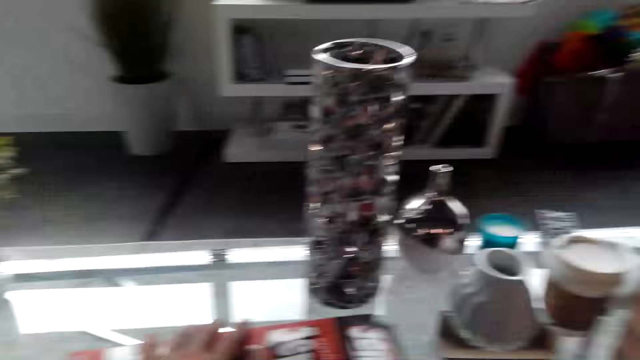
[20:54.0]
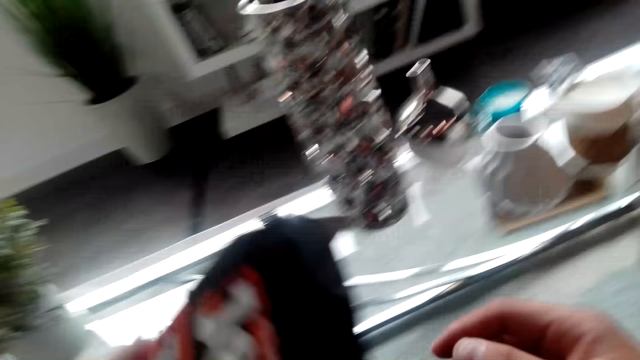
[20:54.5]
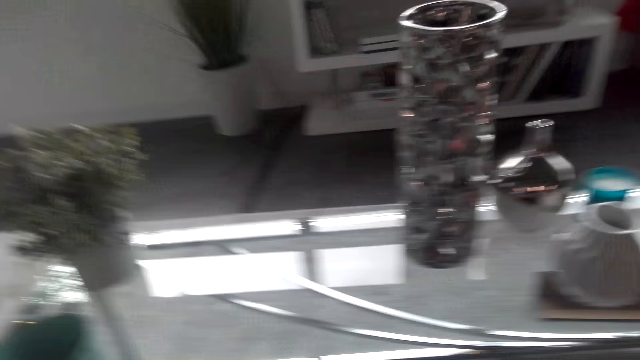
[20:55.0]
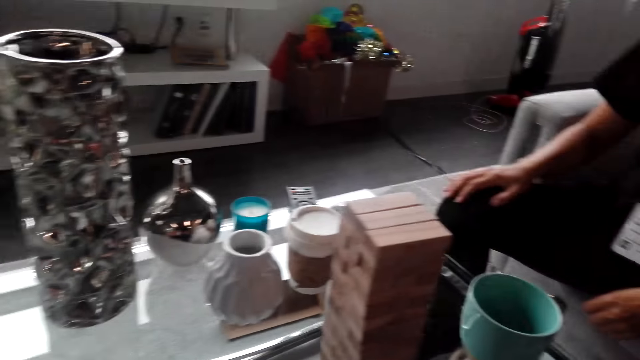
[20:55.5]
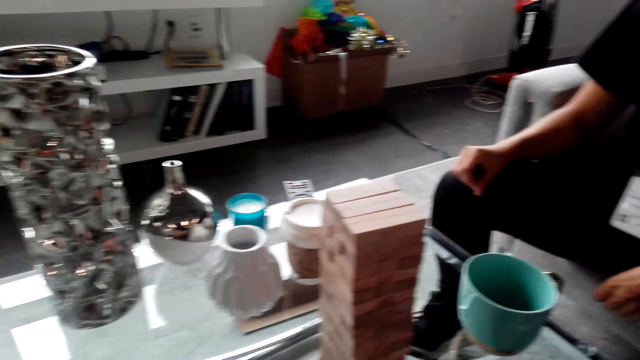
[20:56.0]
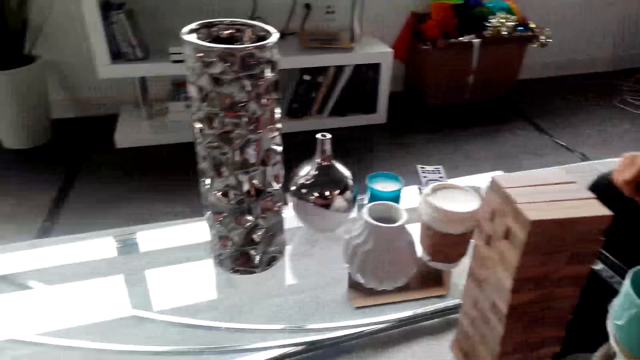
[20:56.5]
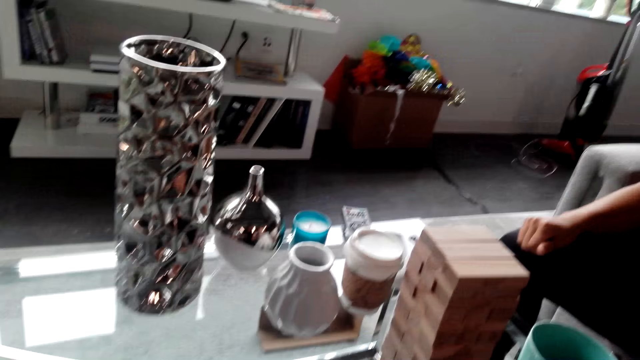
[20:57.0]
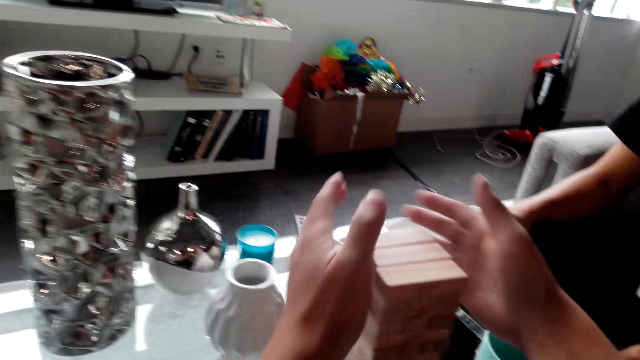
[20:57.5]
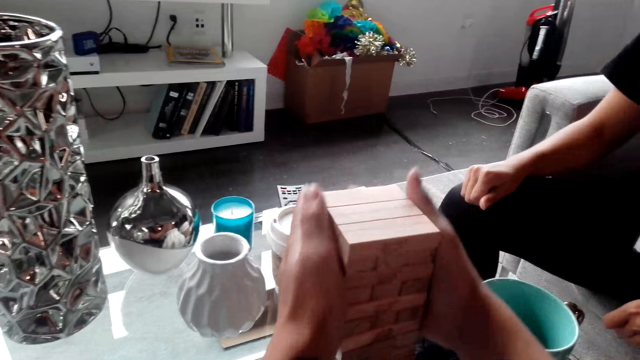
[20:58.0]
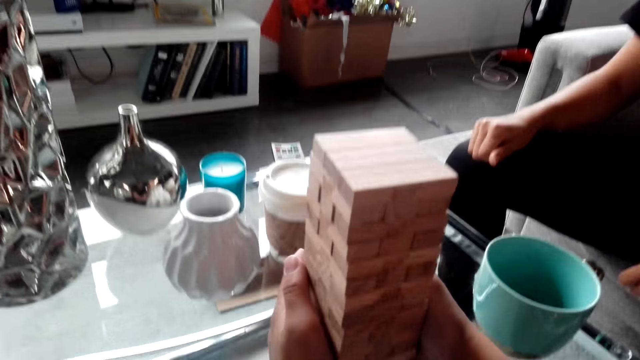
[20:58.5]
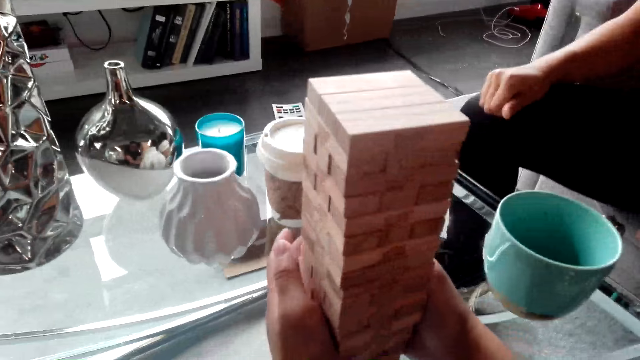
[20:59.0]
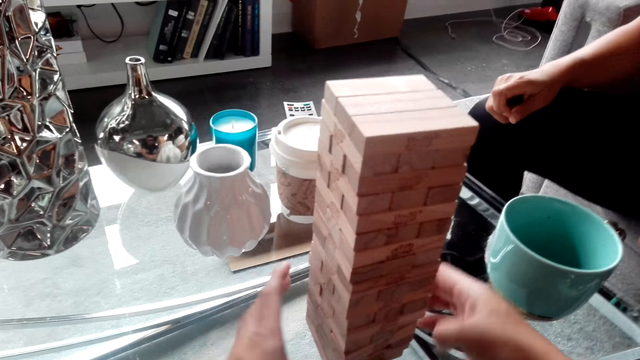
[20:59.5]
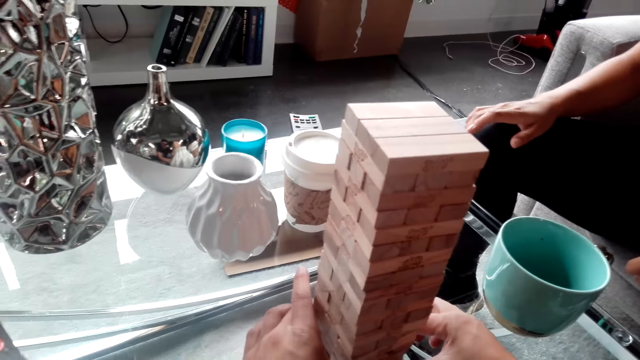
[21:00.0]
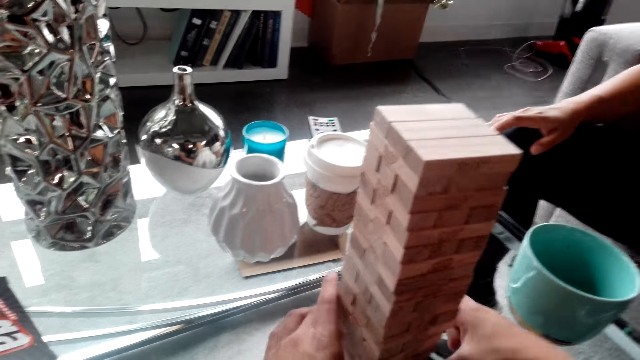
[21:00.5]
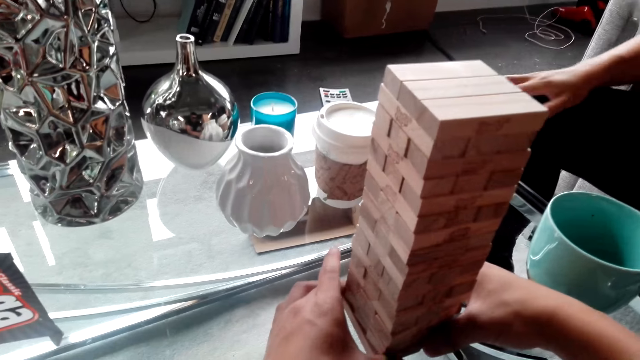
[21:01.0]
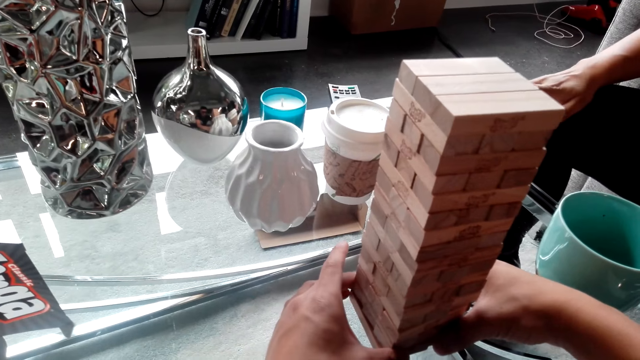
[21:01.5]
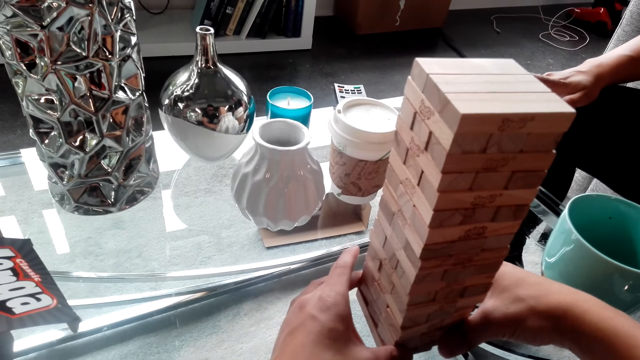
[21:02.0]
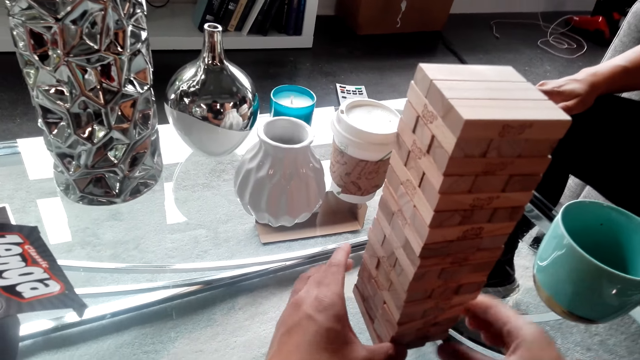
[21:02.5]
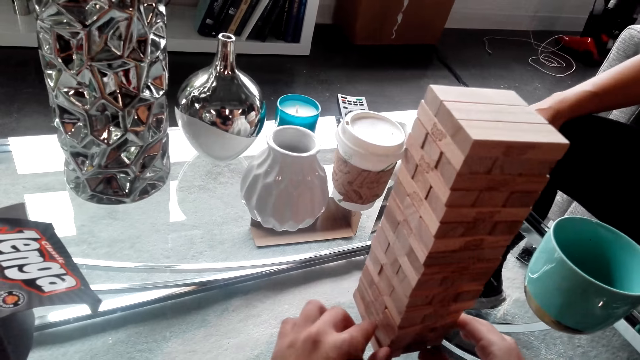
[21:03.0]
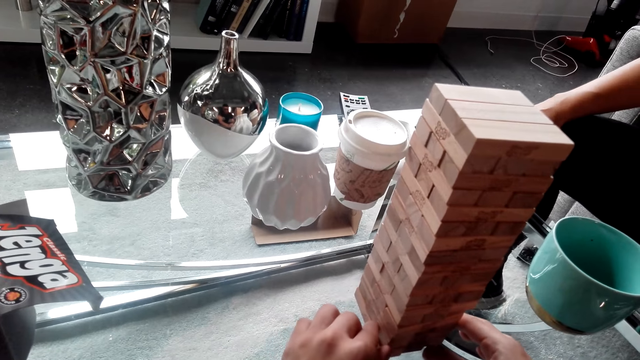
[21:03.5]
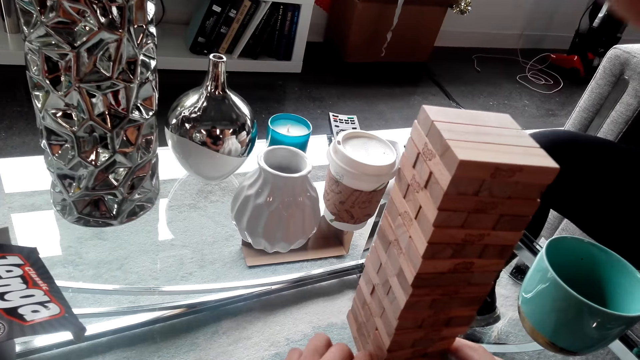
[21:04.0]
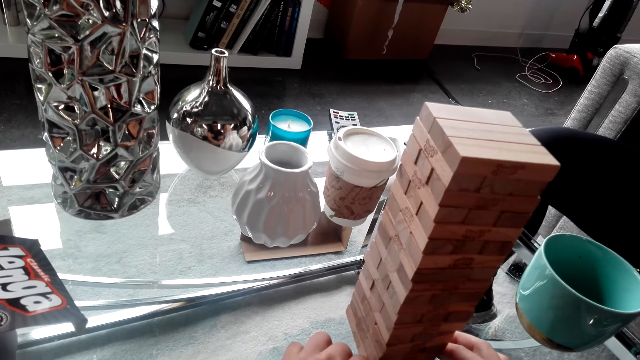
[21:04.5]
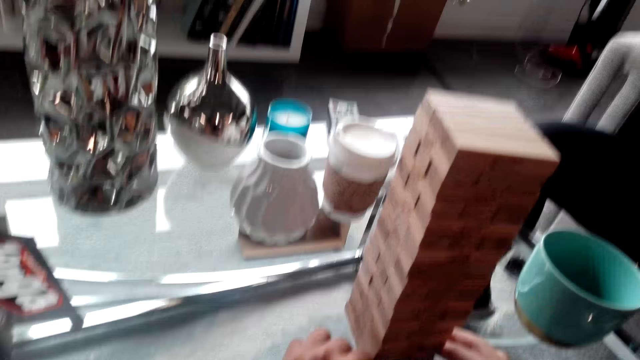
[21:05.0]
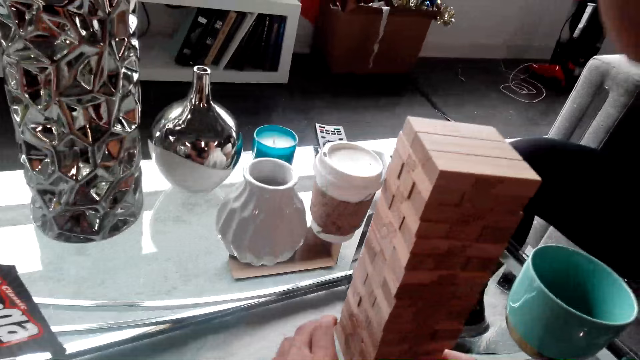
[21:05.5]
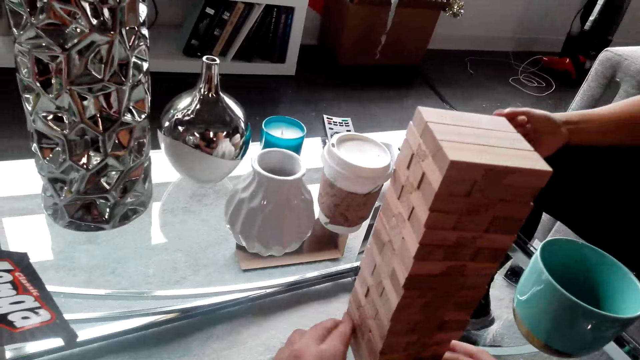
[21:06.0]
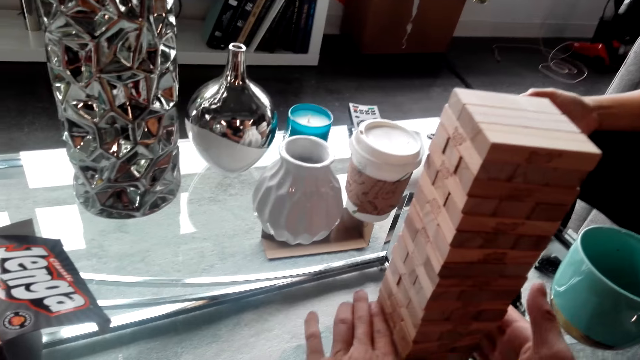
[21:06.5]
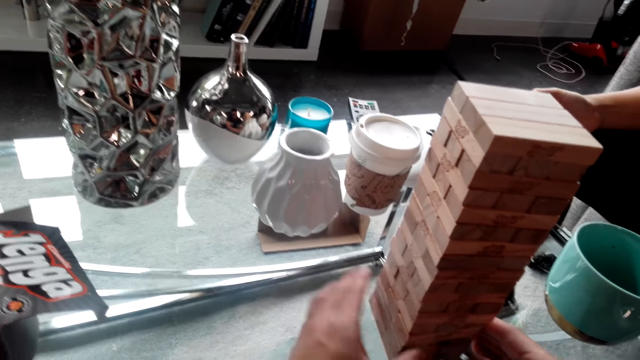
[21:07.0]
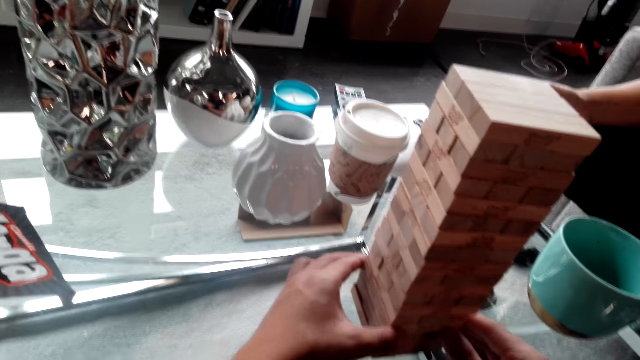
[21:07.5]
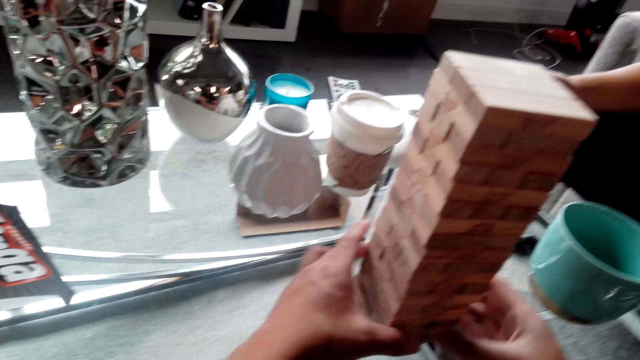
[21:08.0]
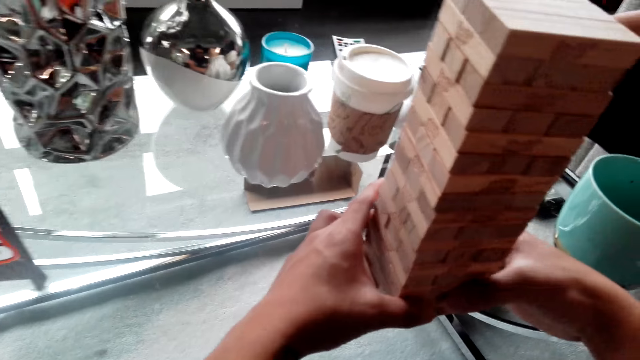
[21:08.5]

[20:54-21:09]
The camera wearer picks up the jenga game box, looks round the room and drops the jenga game box. They position the jenga blocks. They align the blocks. They adjust the blocks. The person raises her hand and lowers her hand.

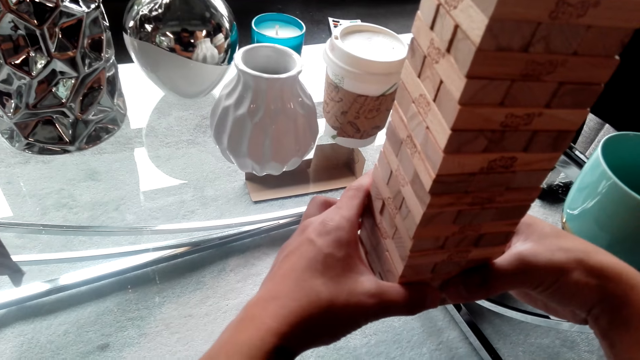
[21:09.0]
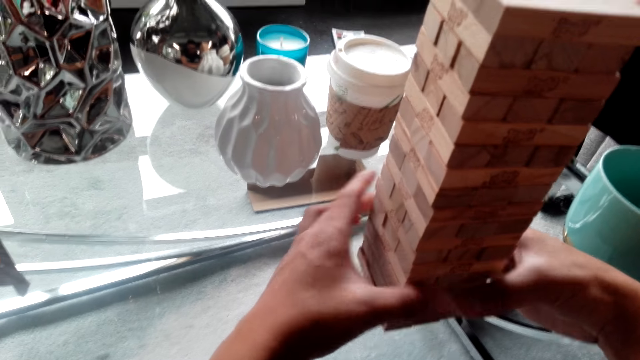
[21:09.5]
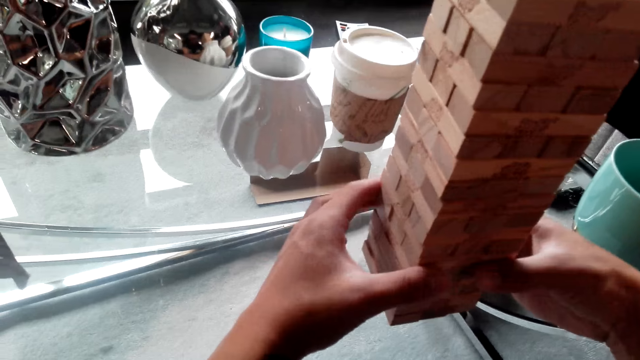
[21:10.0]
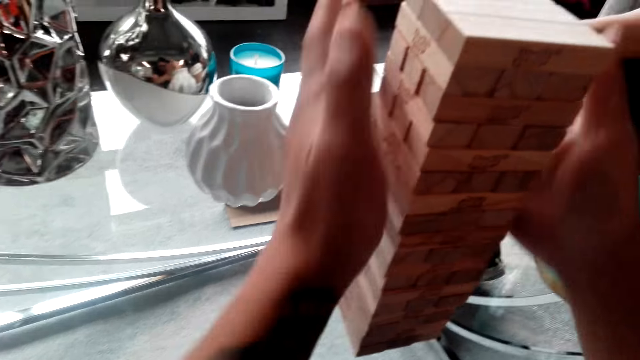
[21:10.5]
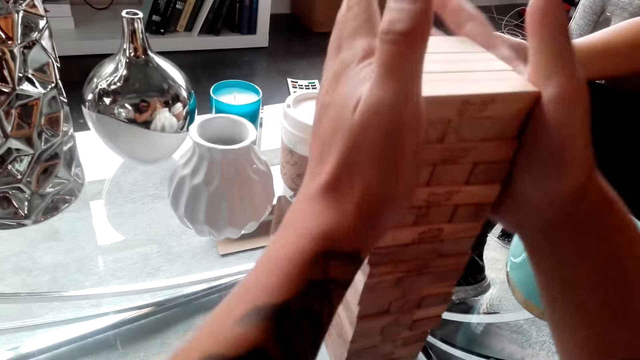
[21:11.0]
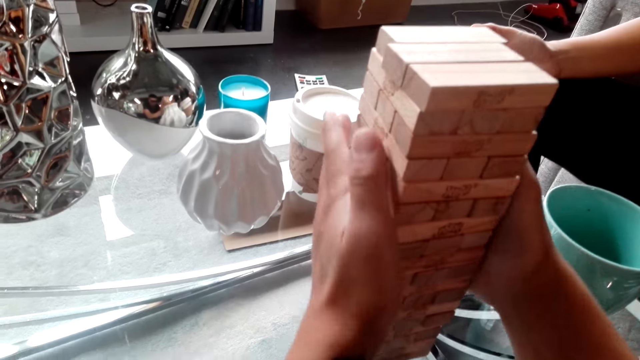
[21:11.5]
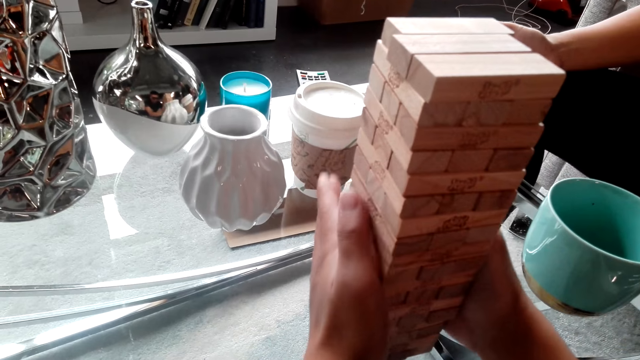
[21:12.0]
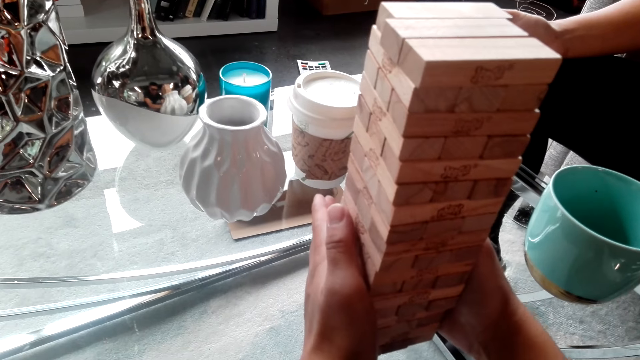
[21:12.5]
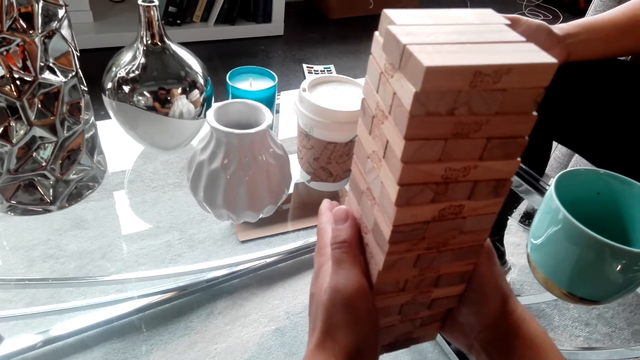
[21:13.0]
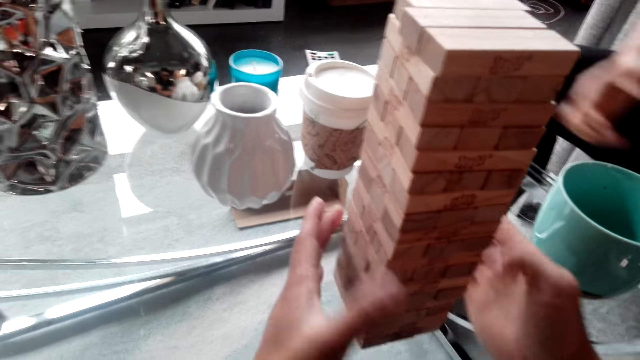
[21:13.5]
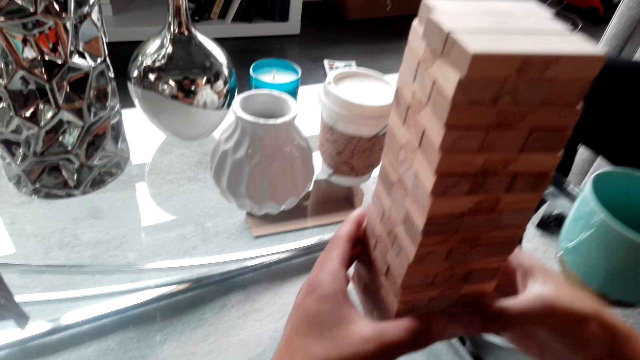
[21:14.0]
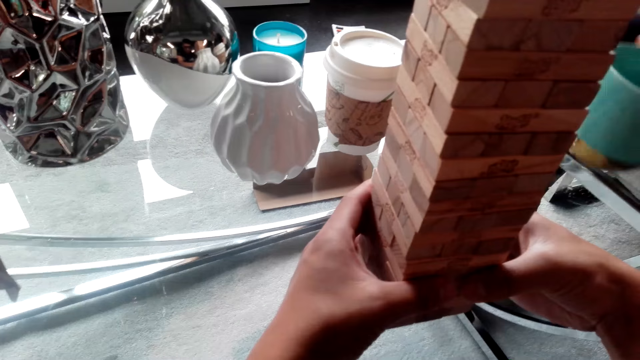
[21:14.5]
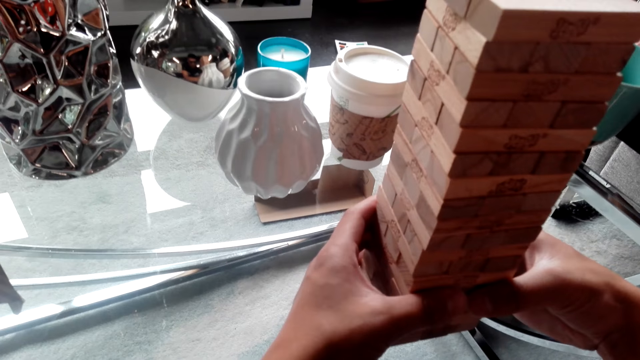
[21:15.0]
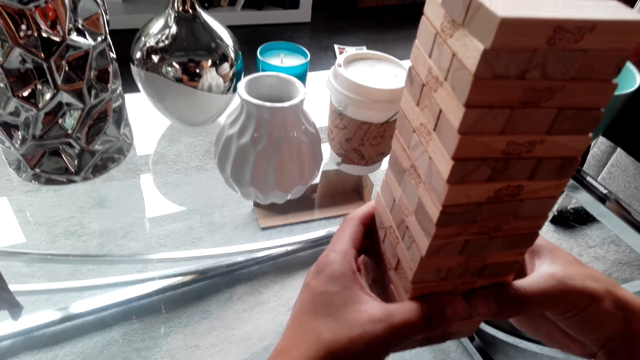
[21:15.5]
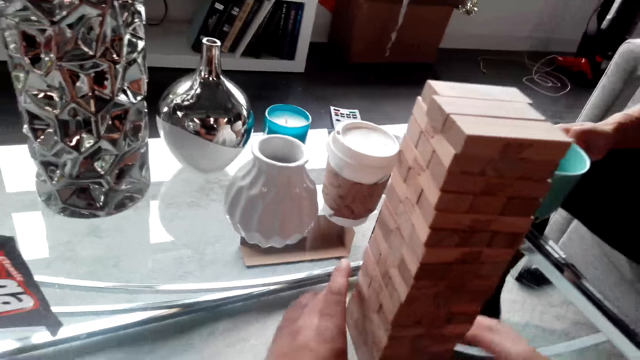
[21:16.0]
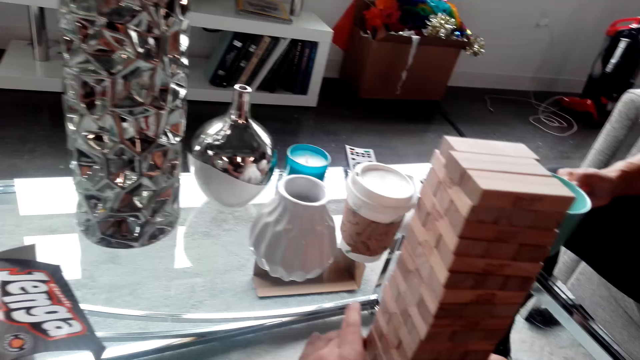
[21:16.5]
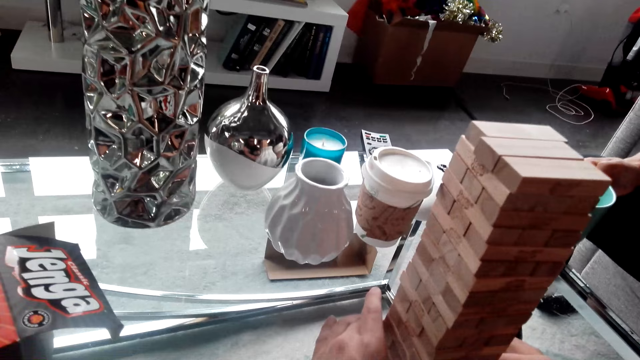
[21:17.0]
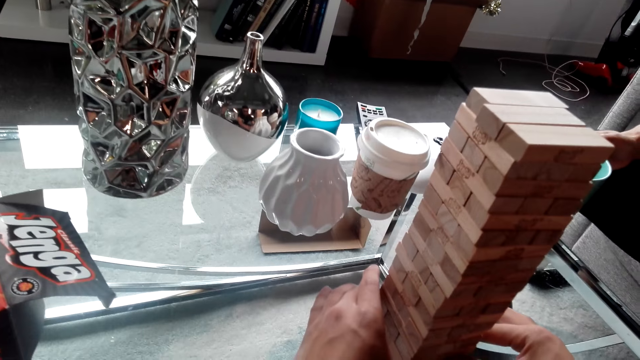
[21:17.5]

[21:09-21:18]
The camera wearer aligns the jenga game blocks. They adjust the blocks.
